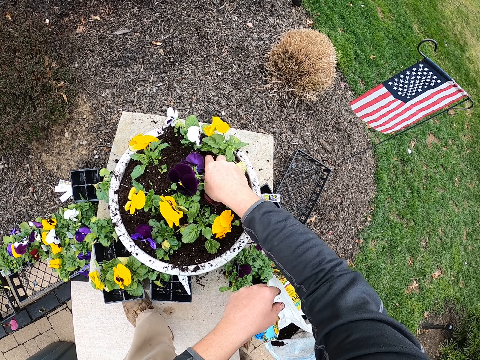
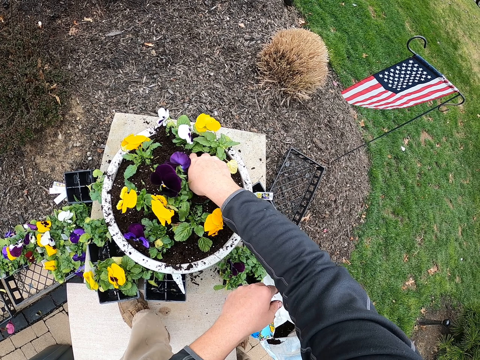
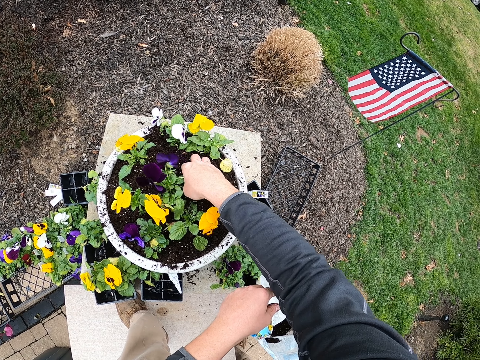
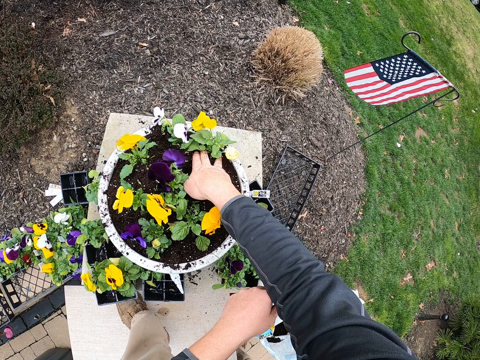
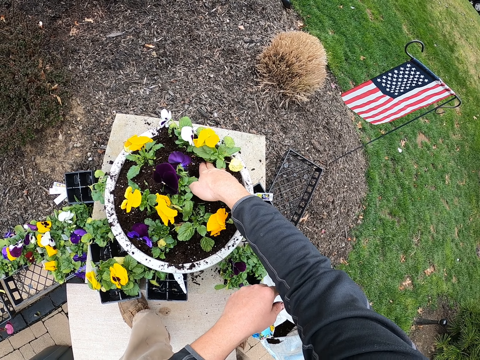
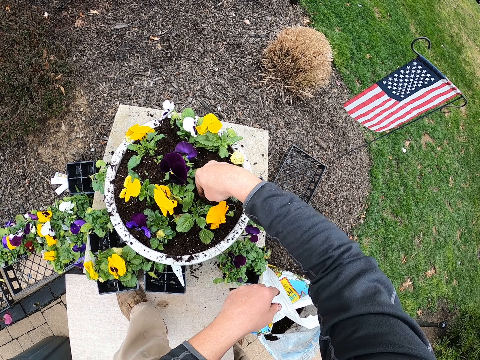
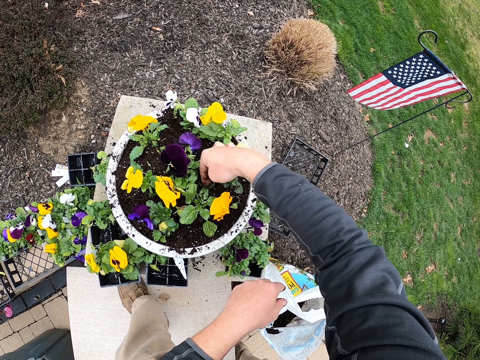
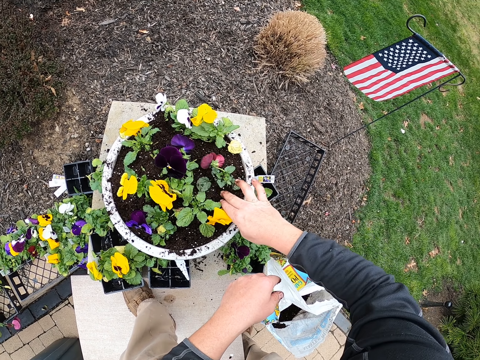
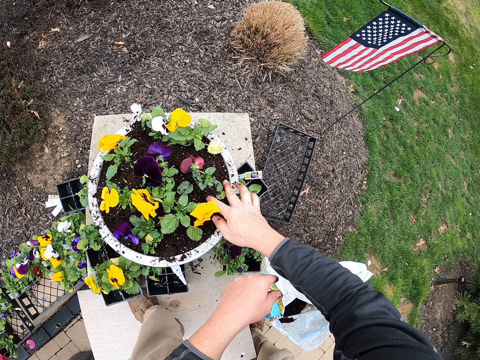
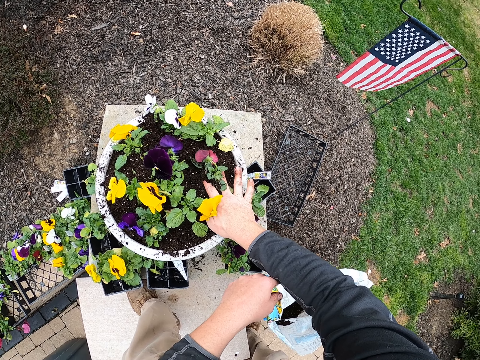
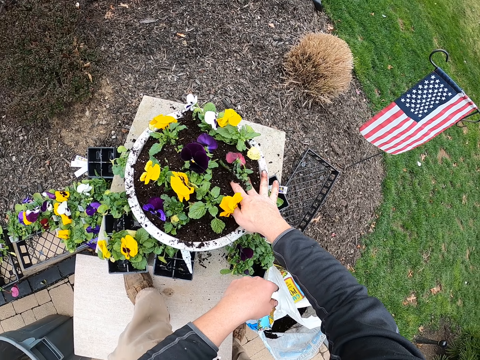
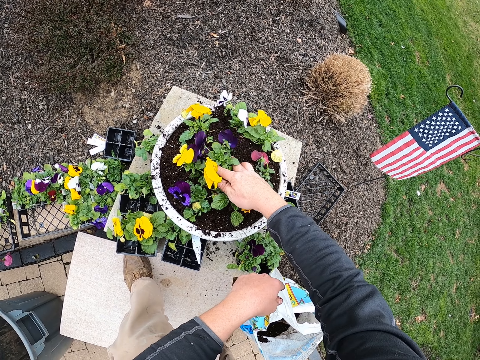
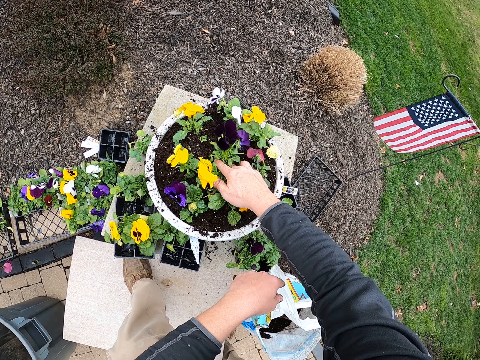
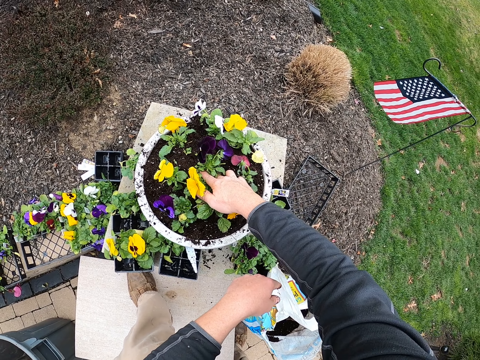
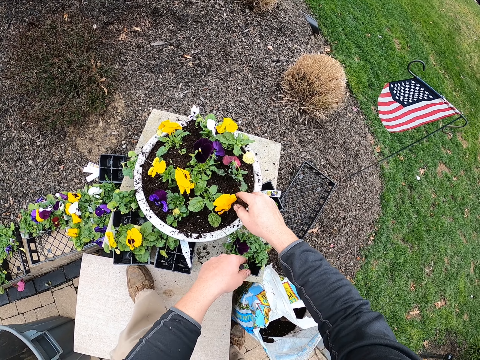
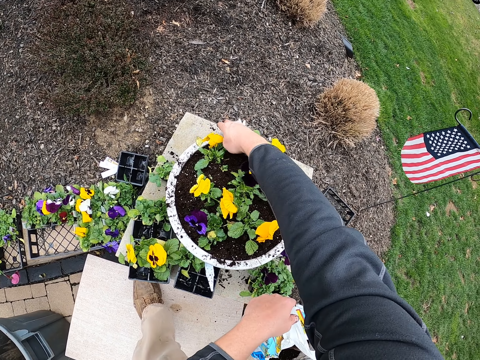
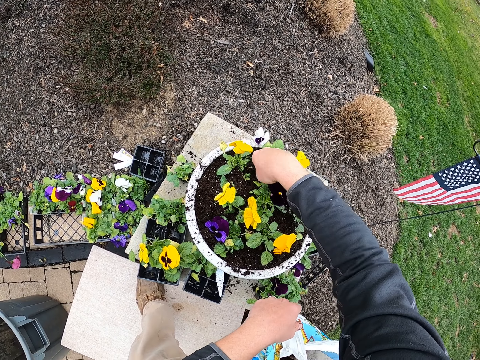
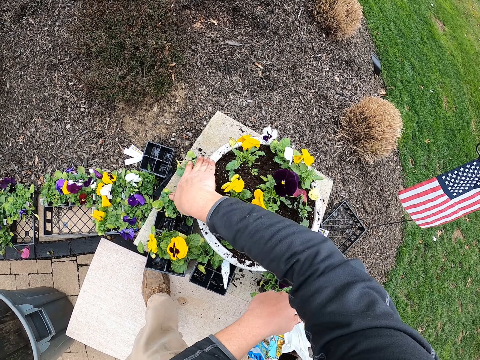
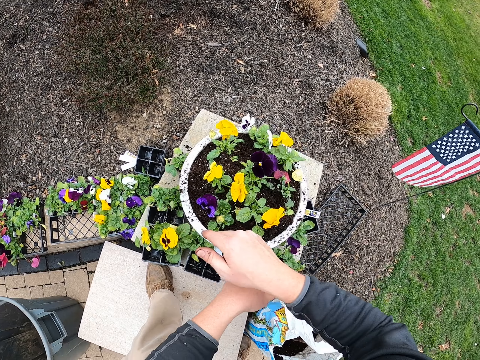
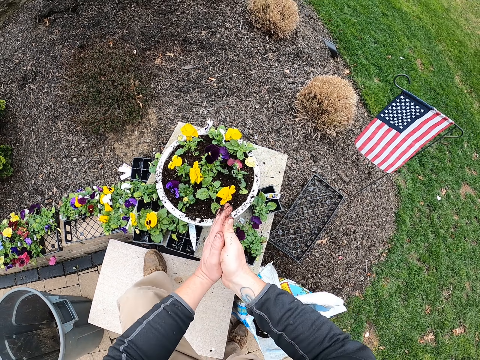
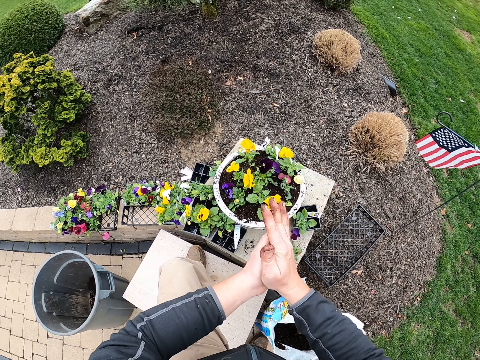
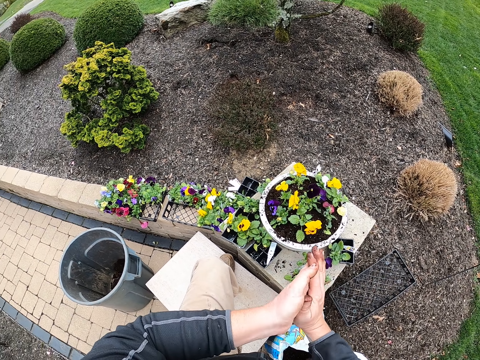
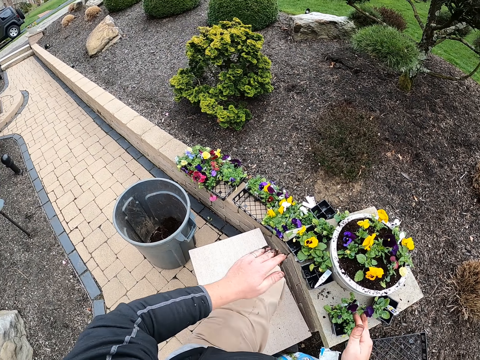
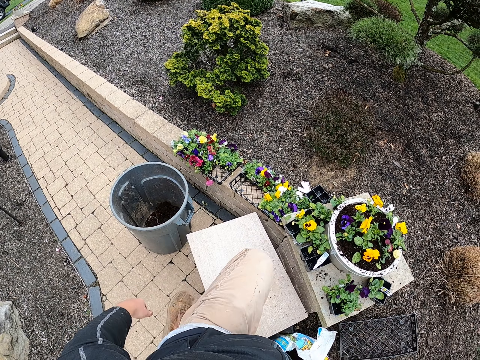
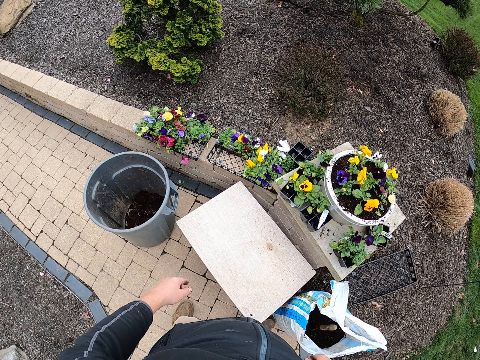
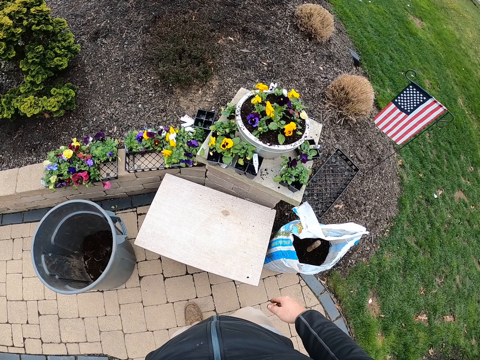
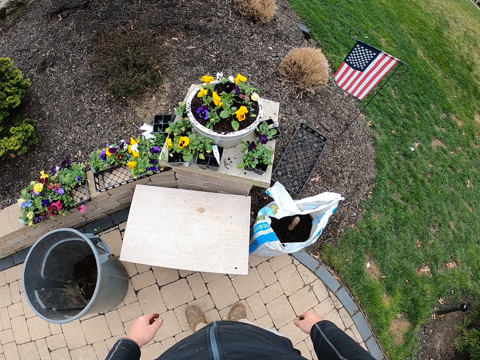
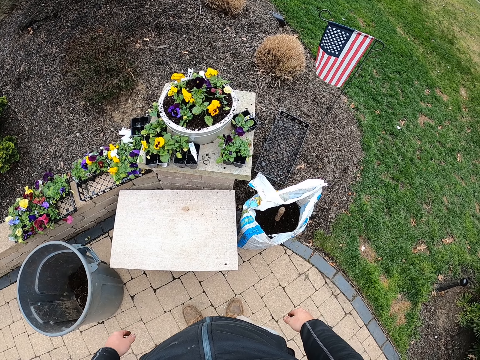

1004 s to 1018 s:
The camera wearer rubs hands together. They stare around the garden.

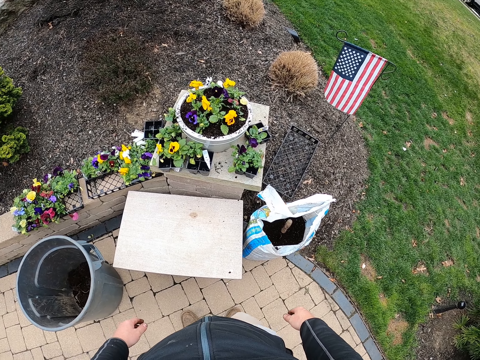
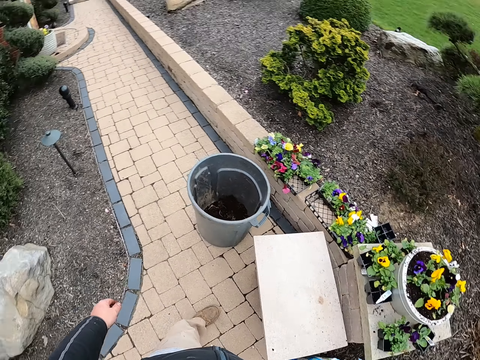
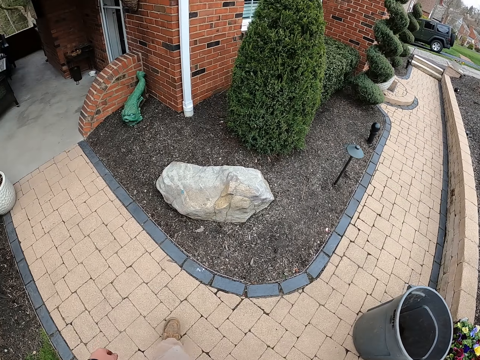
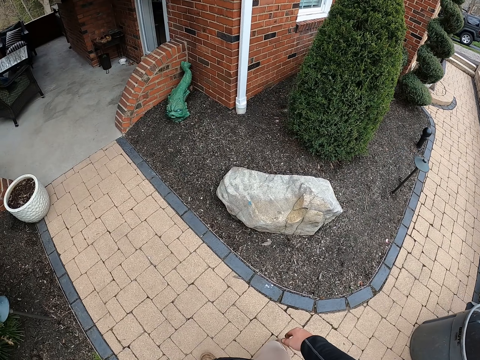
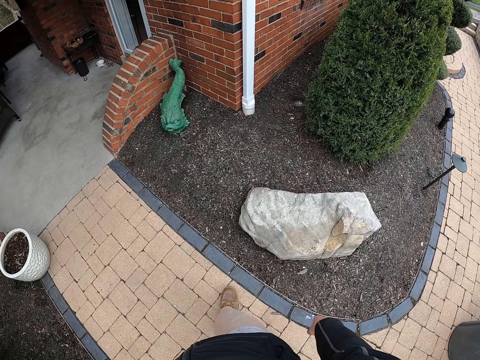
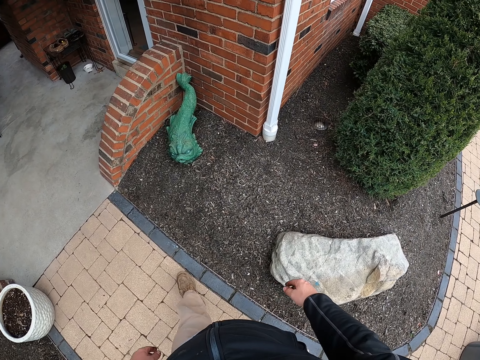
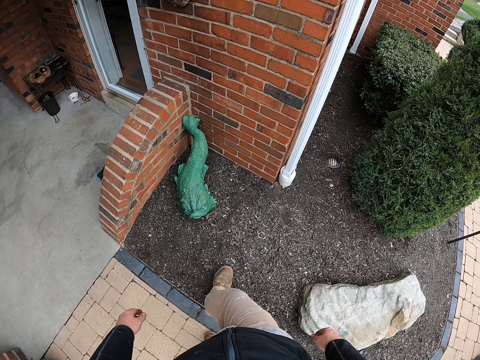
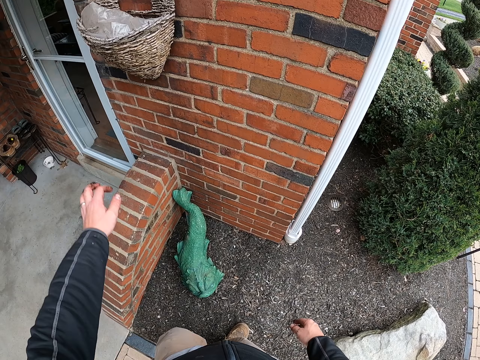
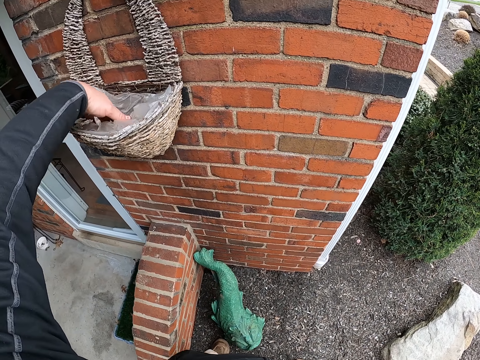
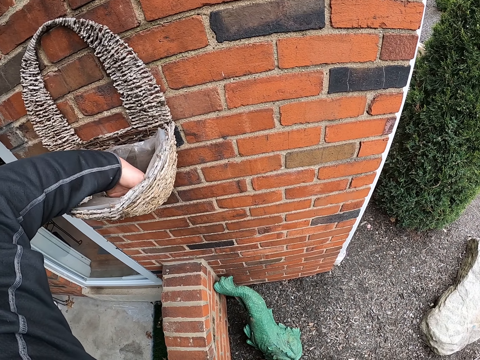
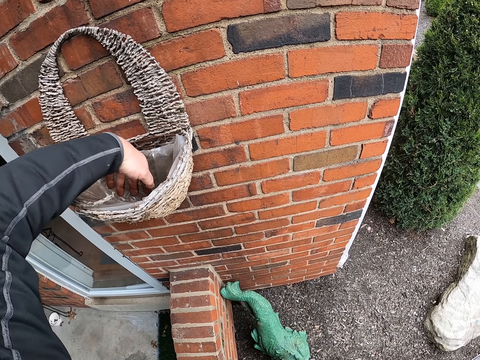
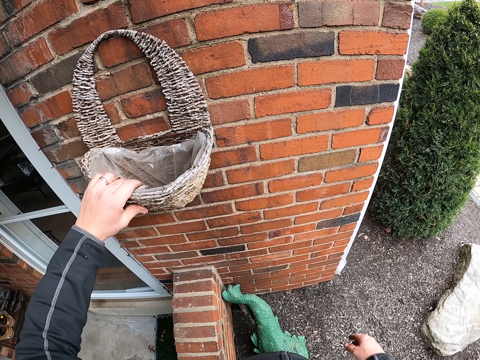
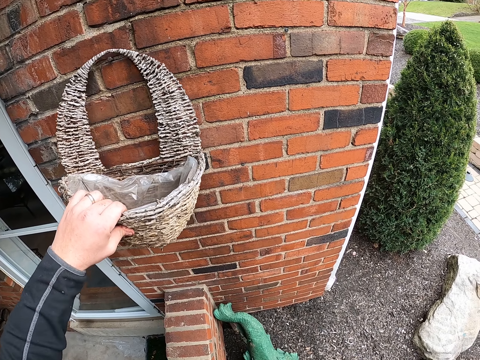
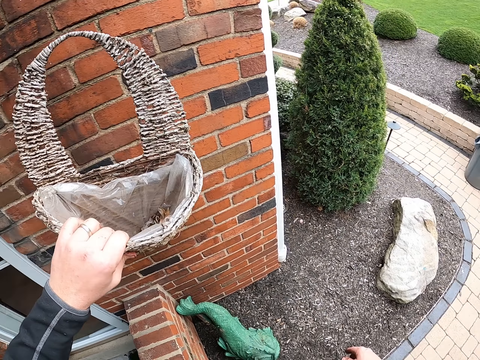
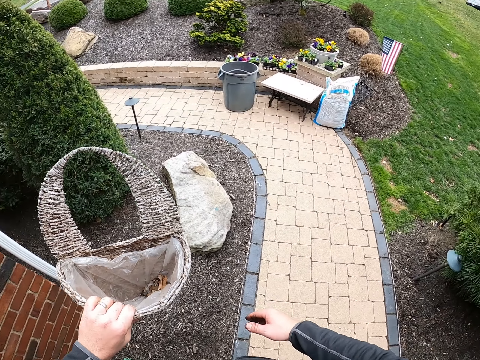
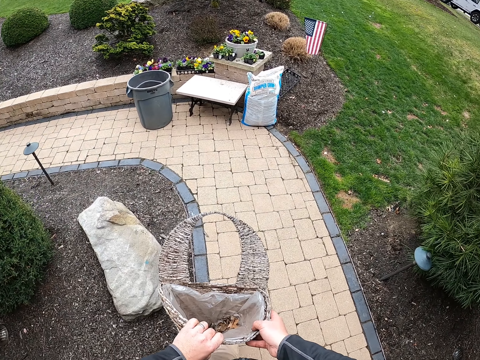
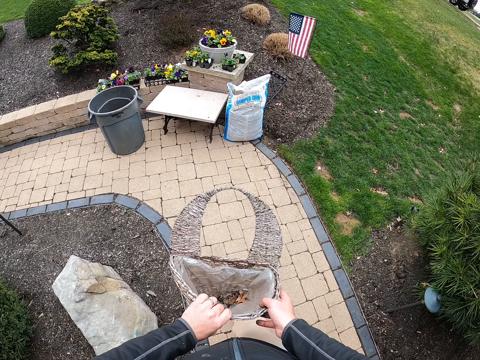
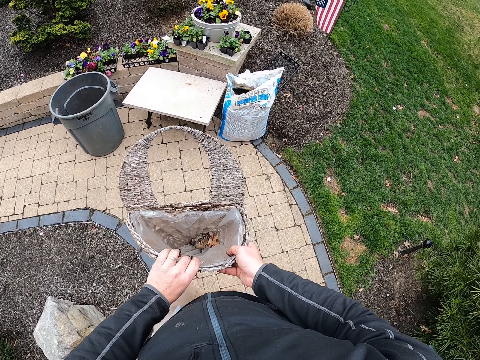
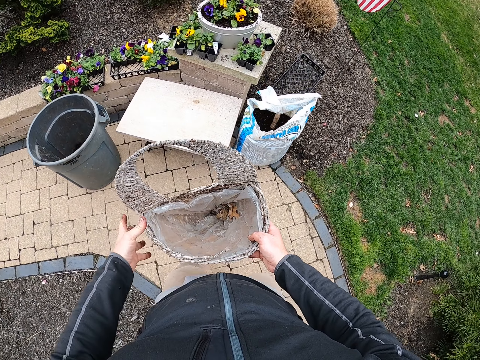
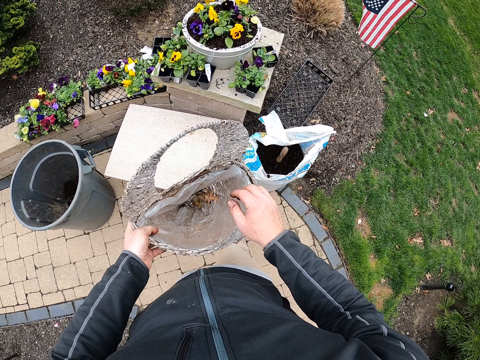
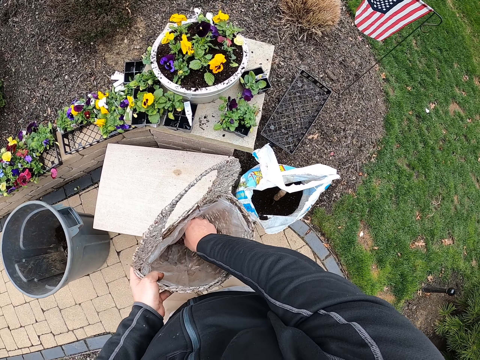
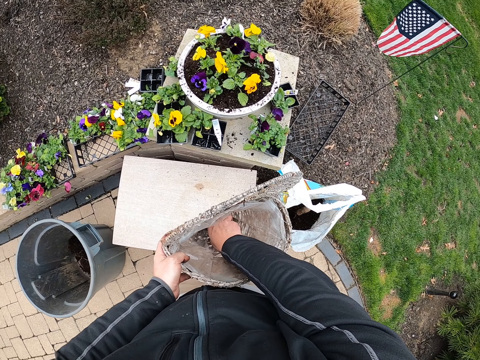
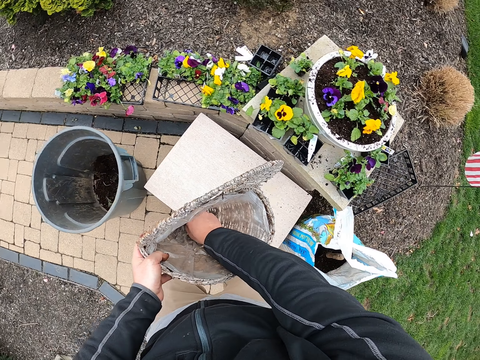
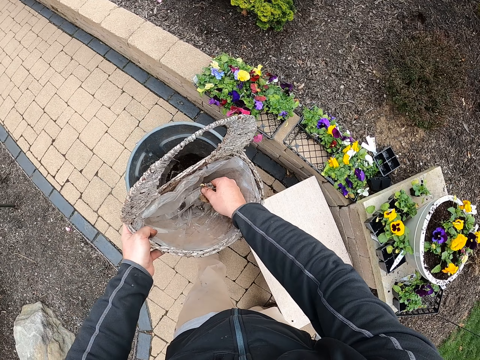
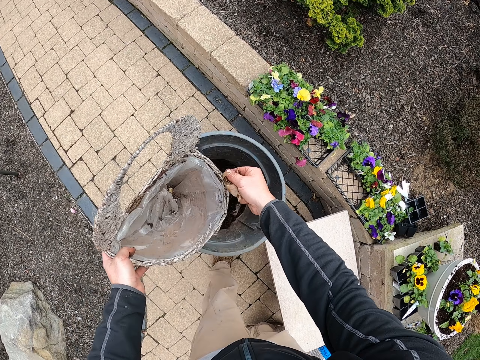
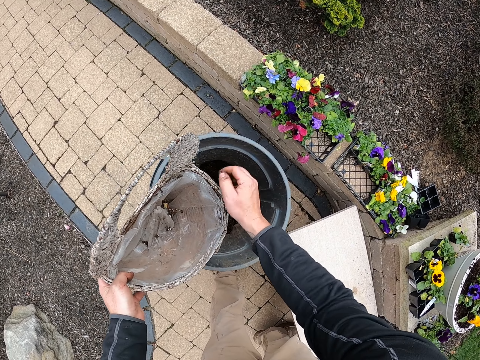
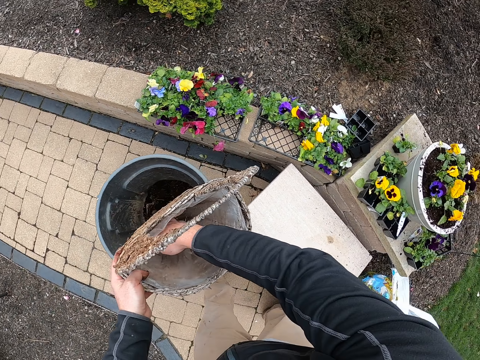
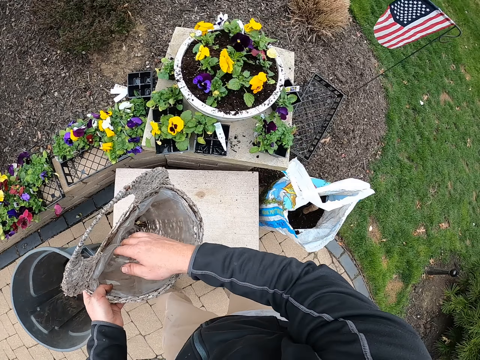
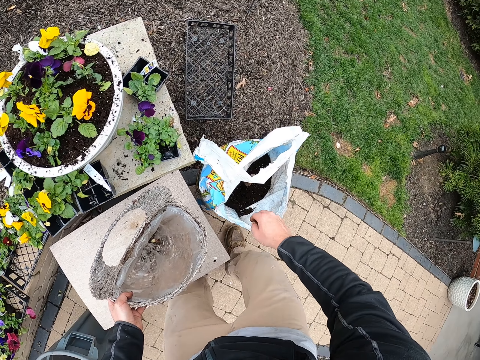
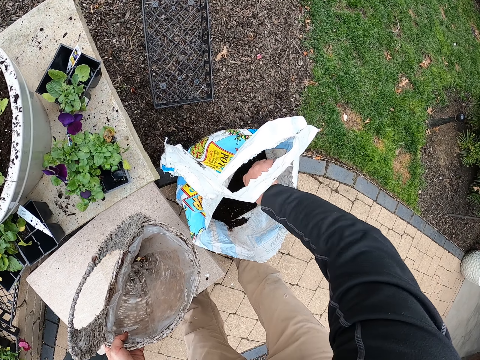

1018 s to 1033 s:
The camera wearer walks around the garden. They pick a flower bag from the wall. They touch into a bucket. They take the bucket. They walk in the compound. They take something in the bucket. They remove dirt from the flower bag. They put something in the bucket. They touch inside the bucket. They put manure in the flower bag.
